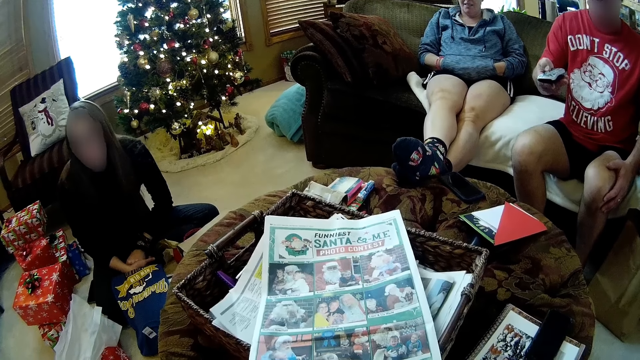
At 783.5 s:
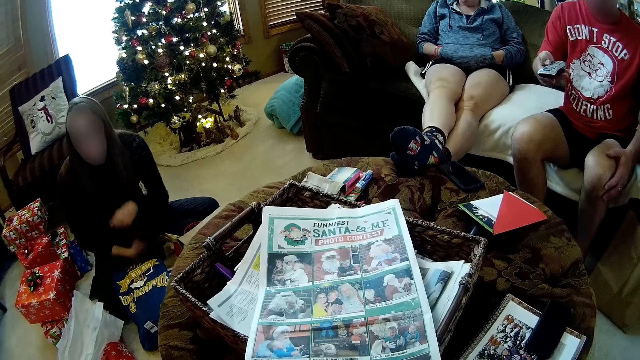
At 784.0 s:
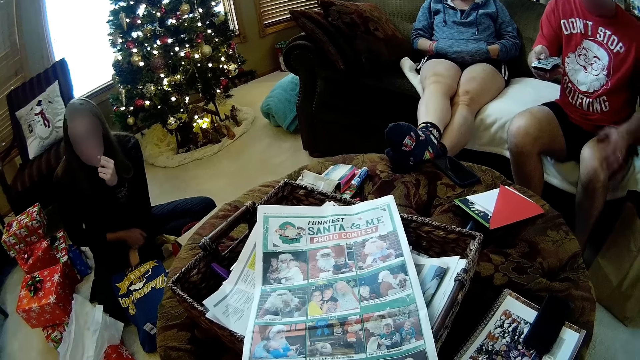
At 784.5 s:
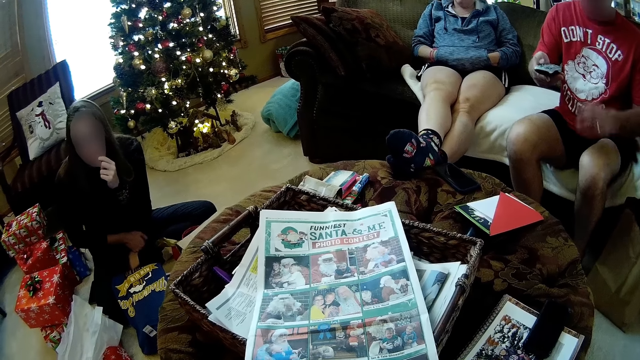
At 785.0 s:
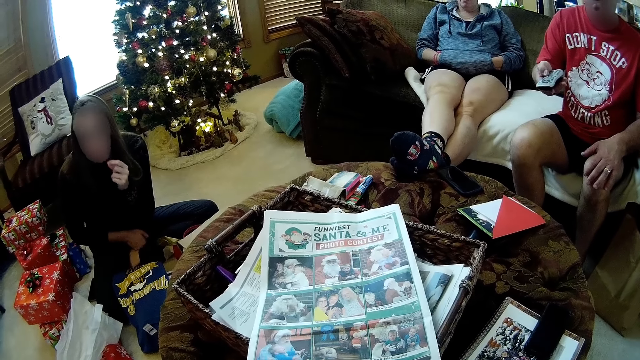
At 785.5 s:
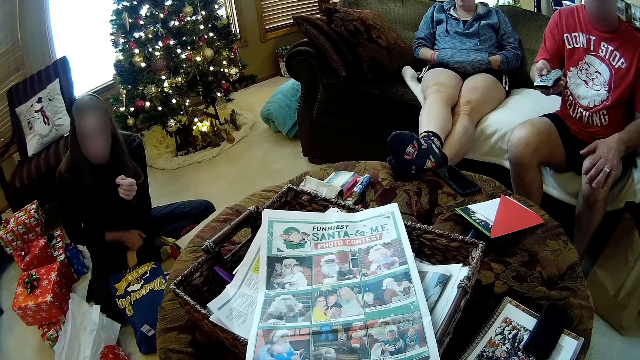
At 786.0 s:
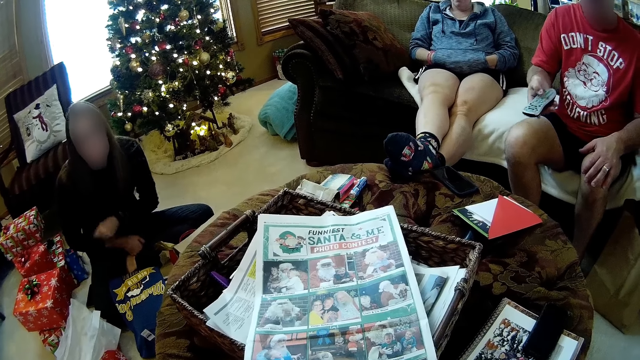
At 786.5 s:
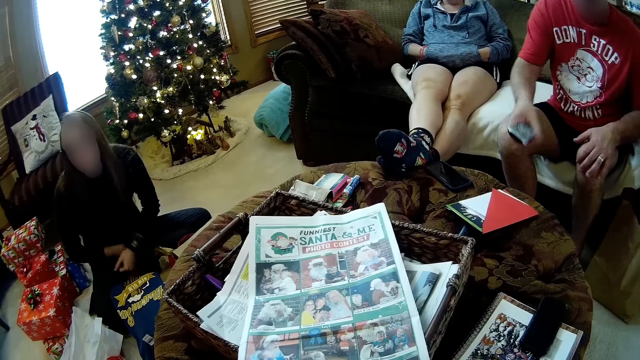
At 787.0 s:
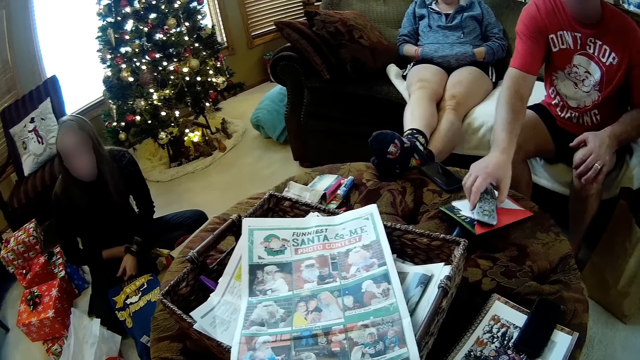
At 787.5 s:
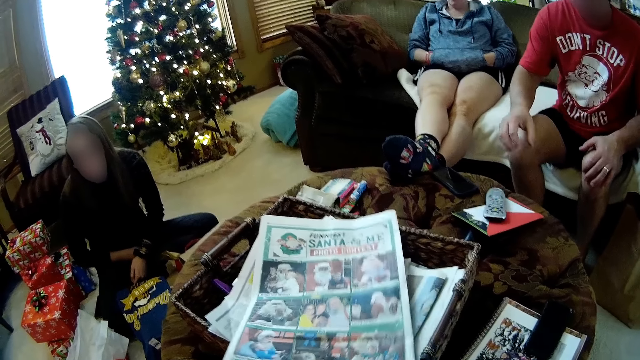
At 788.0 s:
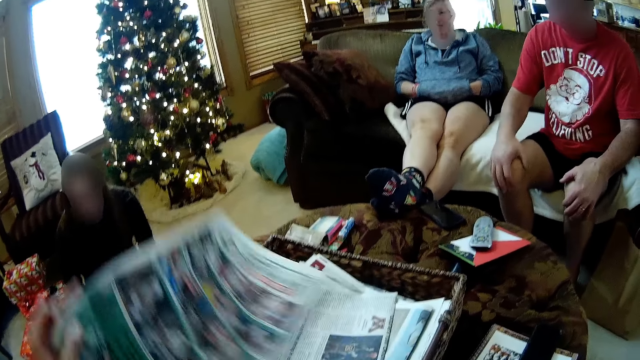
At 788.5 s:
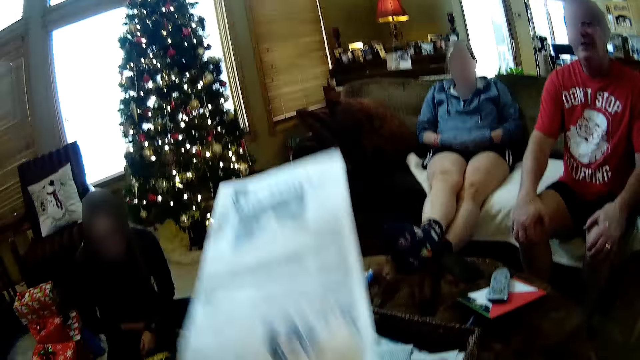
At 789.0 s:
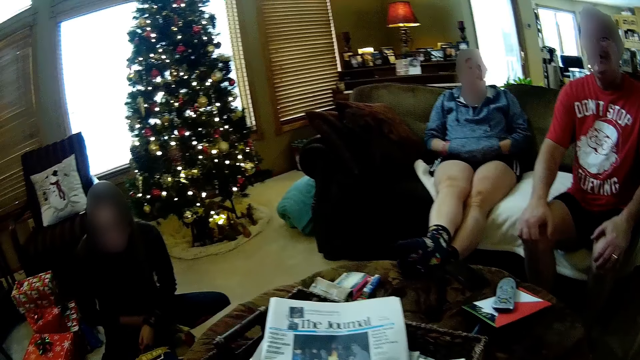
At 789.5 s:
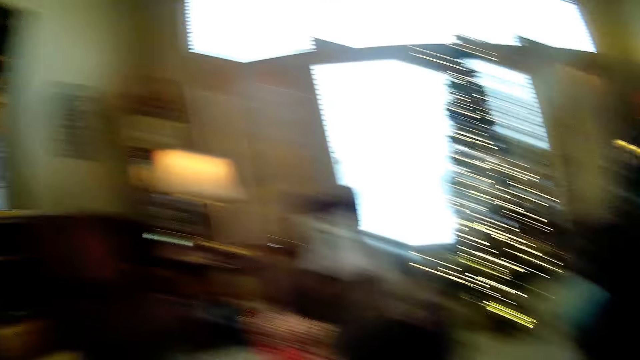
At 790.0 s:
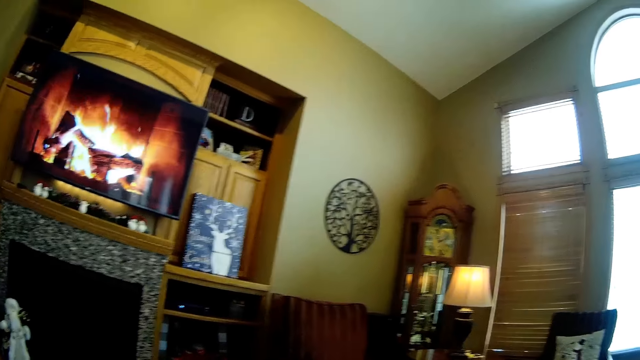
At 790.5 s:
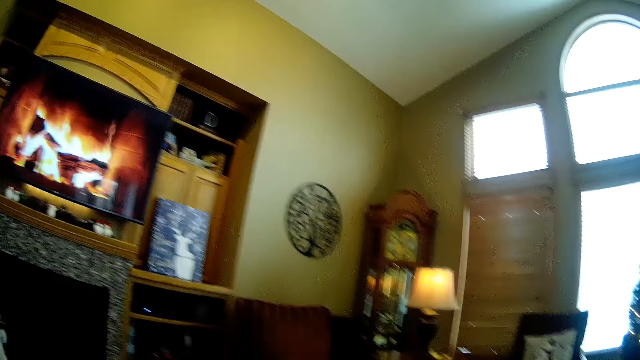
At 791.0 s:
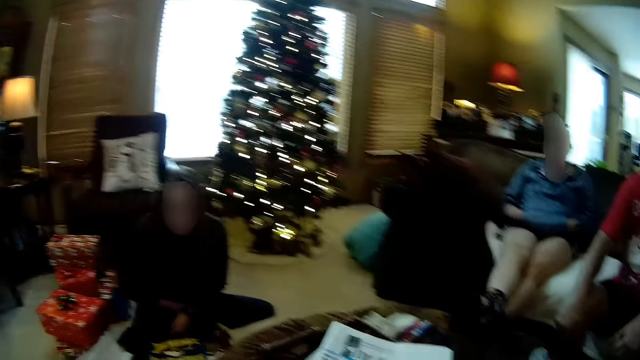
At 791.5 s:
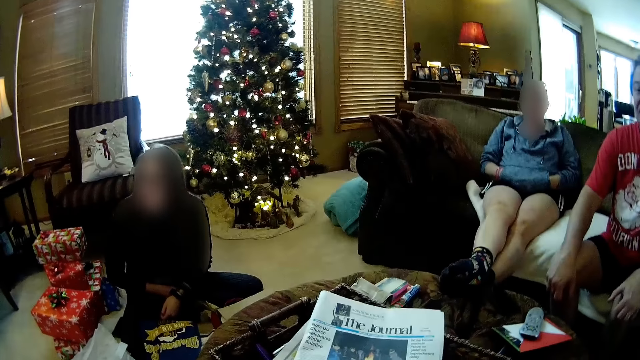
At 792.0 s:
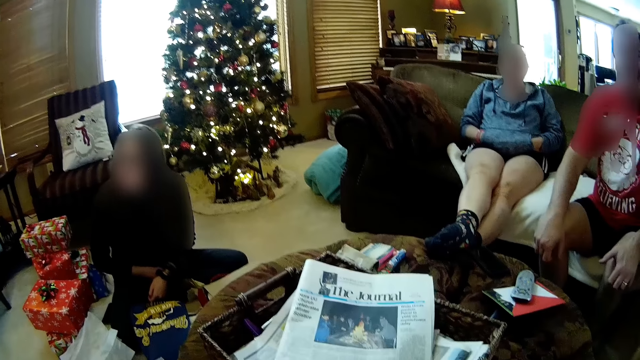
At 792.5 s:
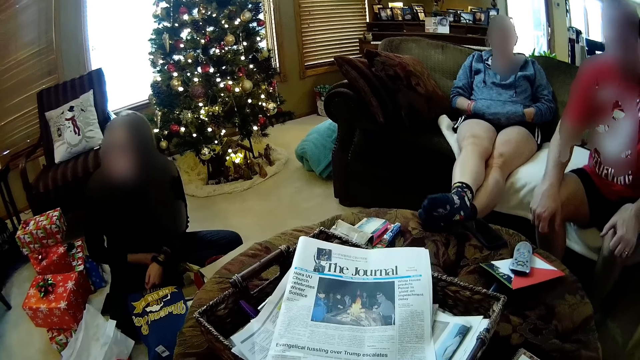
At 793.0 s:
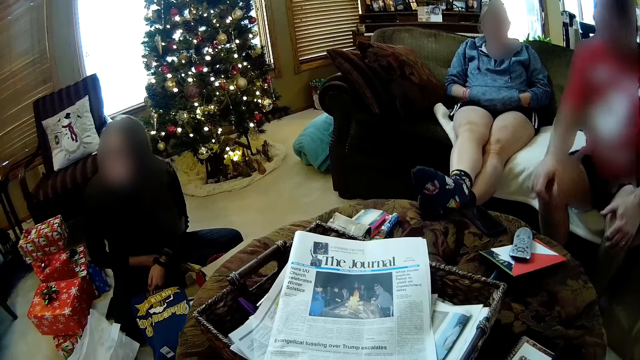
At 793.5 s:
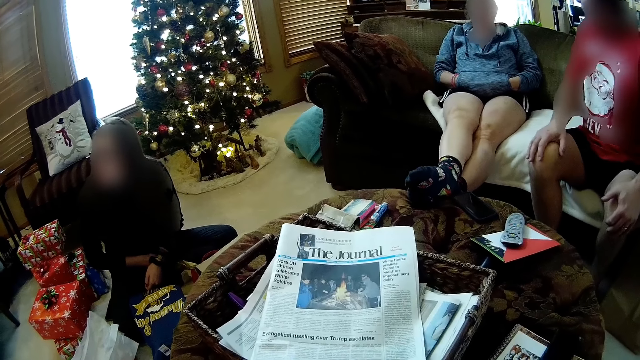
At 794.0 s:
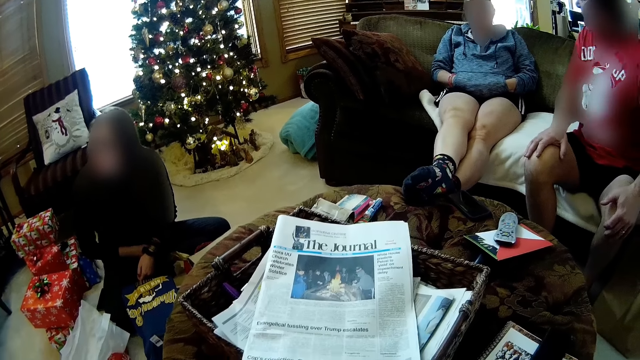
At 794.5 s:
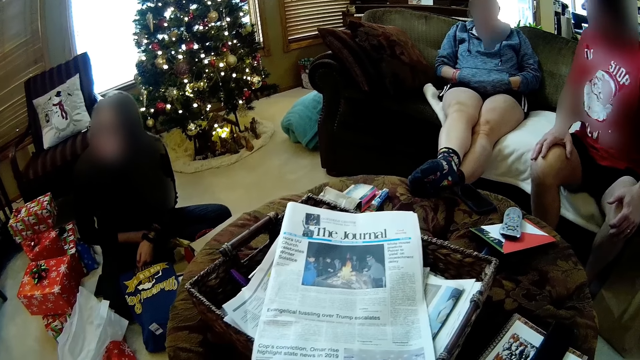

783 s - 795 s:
The man drops the remote controller on the table with his right hand. The camera wearer turns the newspaper on the table. They watch a television. They converse with the woman.

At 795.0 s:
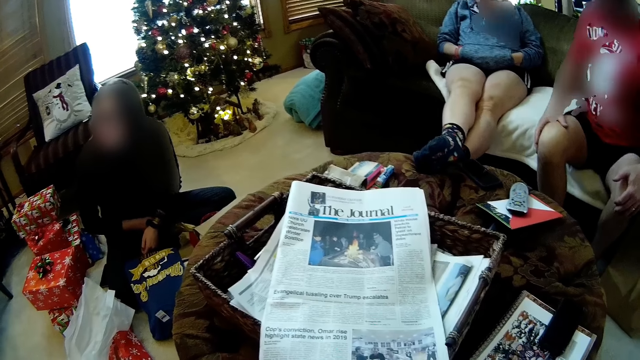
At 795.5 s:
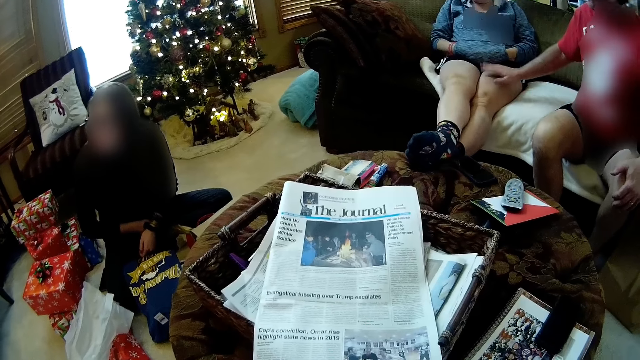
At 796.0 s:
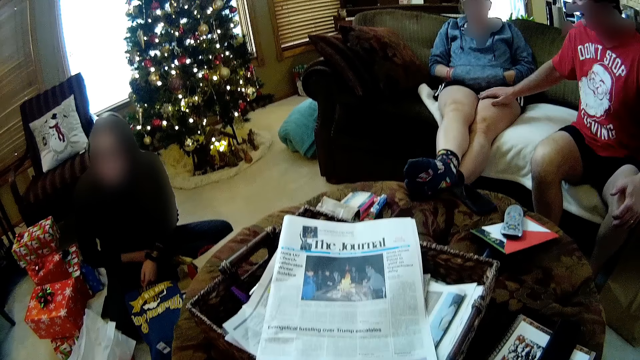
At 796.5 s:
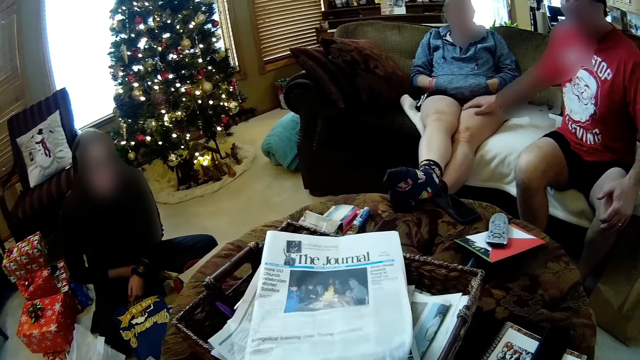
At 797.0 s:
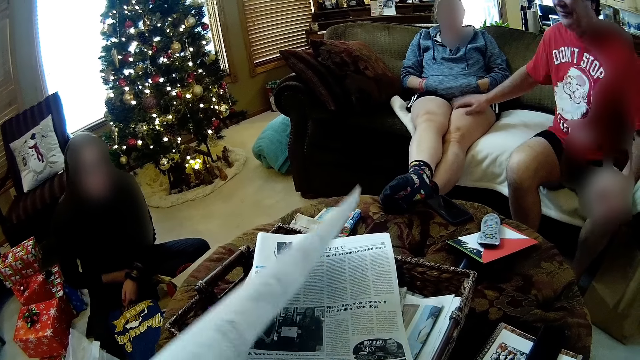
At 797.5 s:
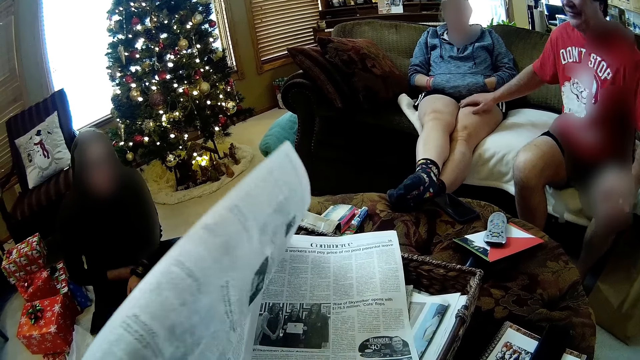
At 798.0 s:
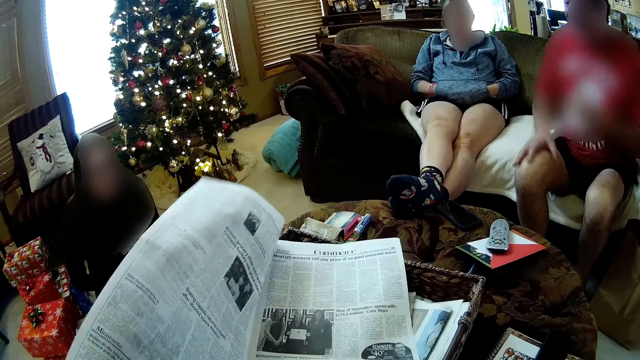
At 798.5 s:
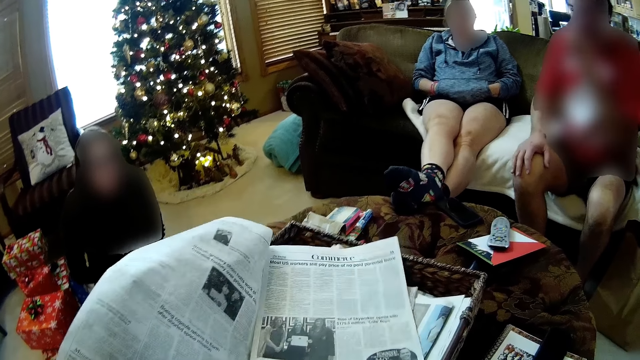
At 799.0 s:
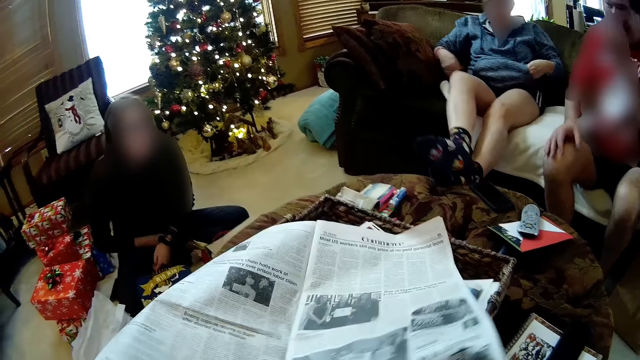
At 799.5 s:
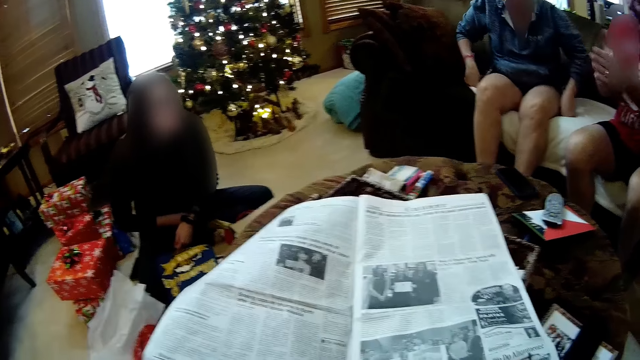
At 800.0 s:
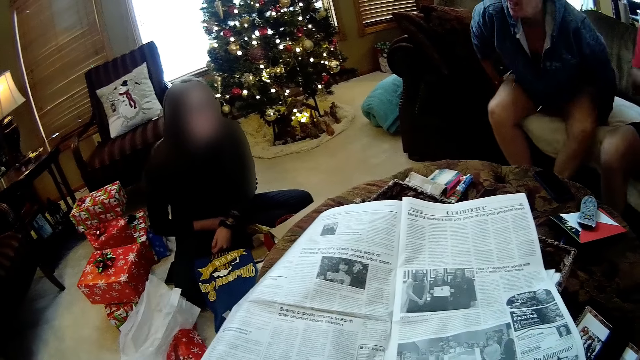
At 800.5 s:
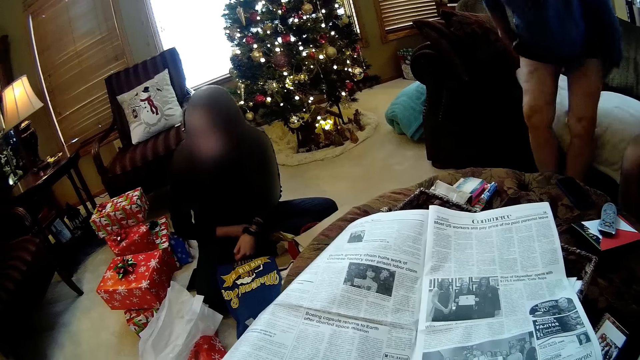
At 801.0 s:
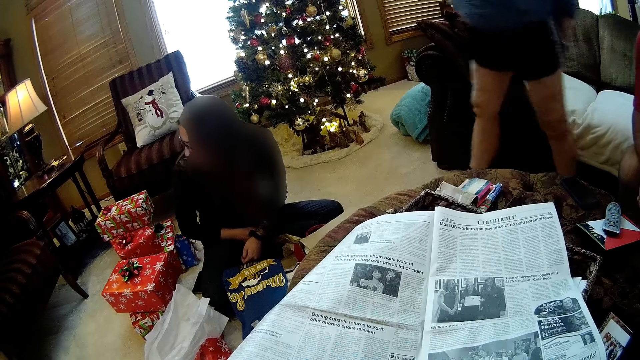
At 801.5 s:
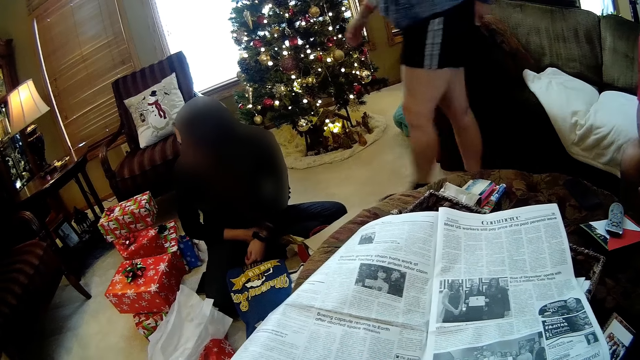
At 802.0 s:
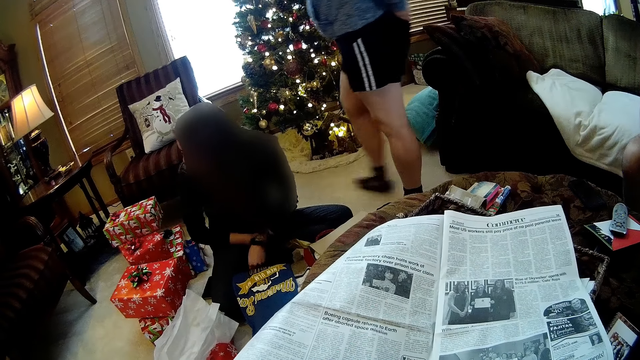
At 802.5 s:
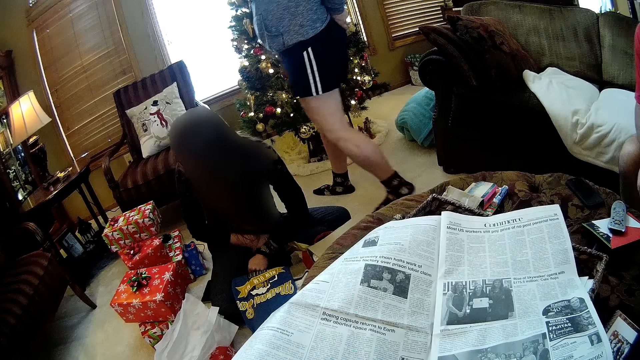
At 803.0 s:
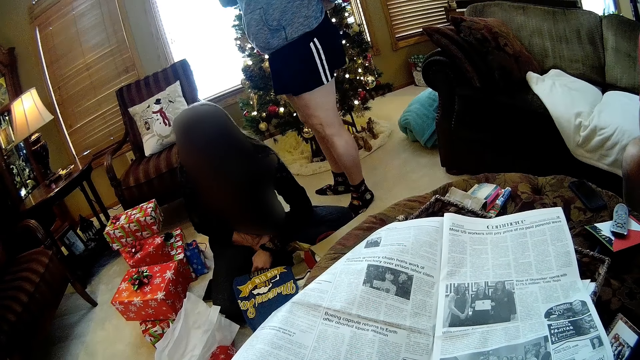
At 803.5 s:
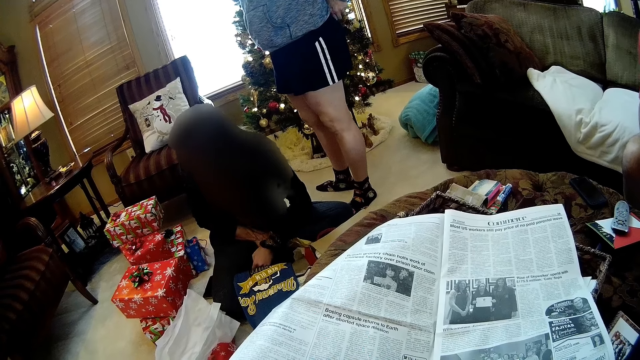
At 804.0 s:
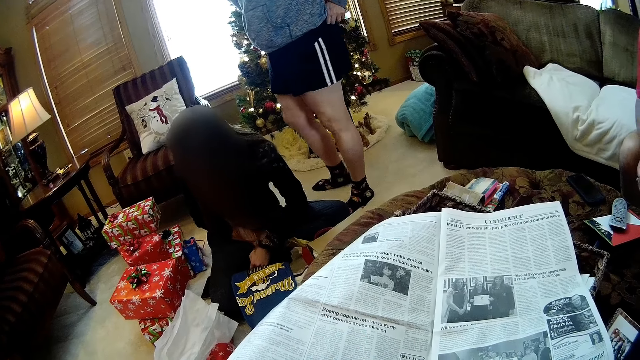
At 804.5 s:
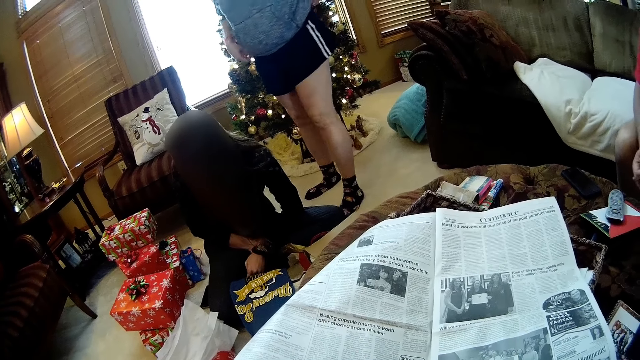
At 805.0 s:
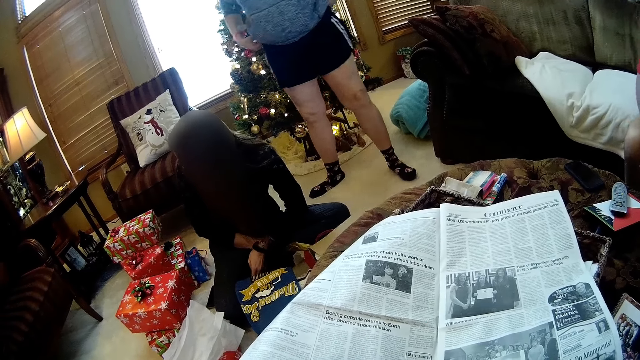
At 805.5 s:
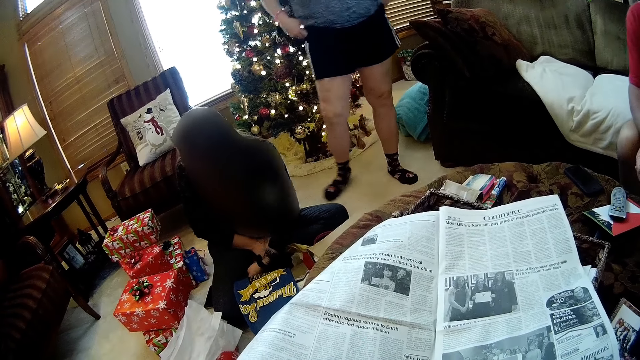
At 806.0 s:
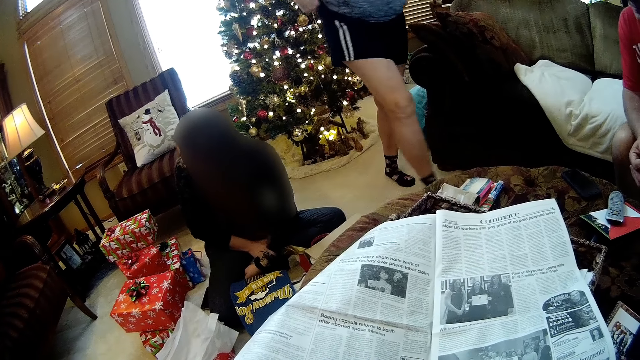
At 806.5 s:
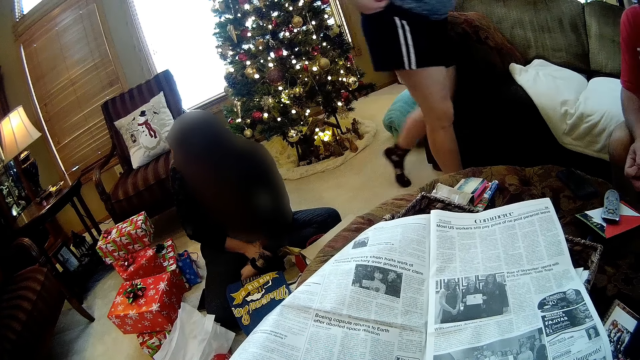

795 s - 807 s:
The man touches the thigh of the woman with his right hand. The woman removes her legs from the table. She stands from the seat. She stands near a christmas tree.
